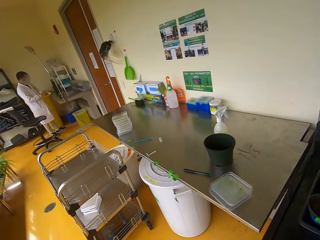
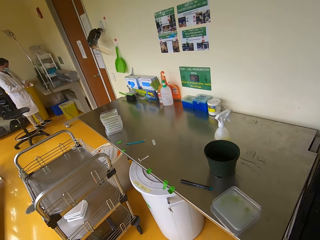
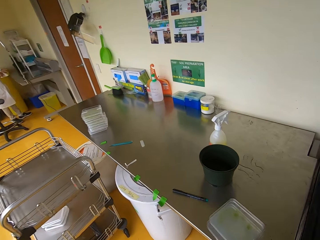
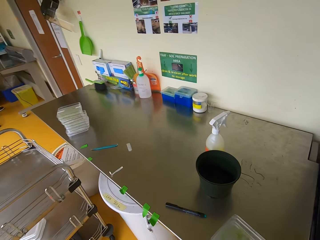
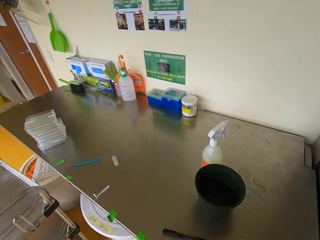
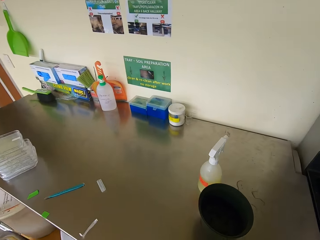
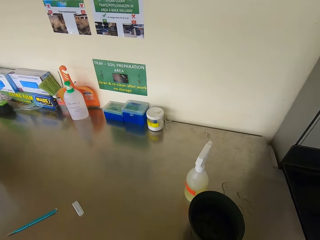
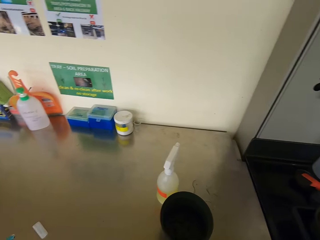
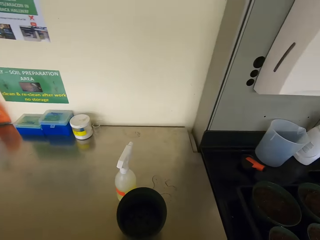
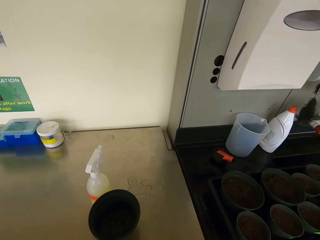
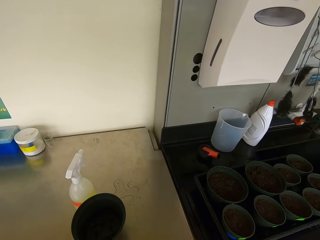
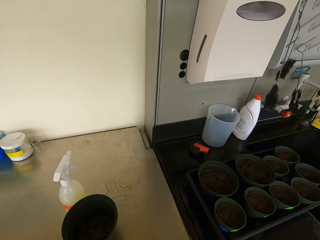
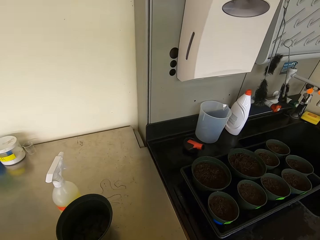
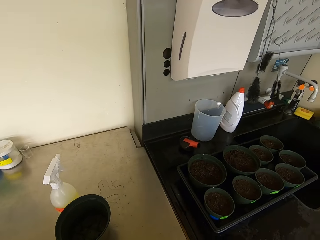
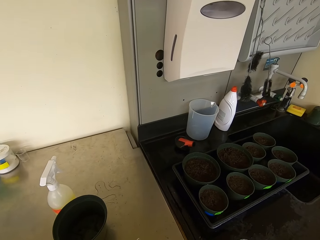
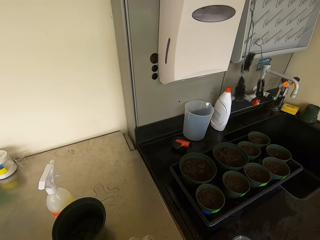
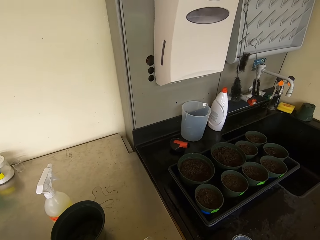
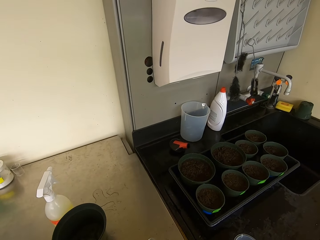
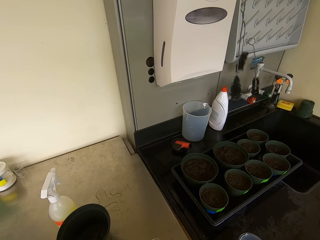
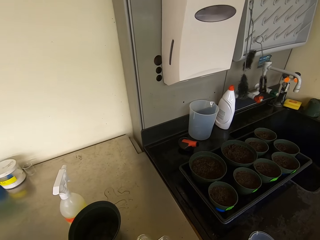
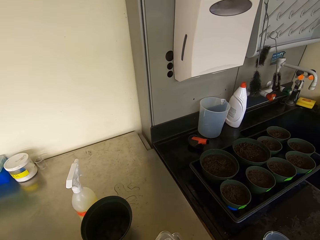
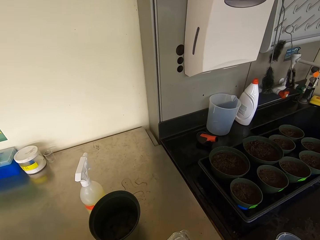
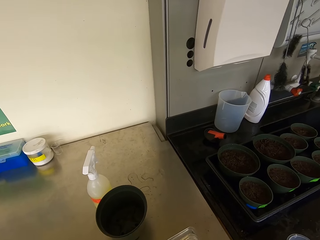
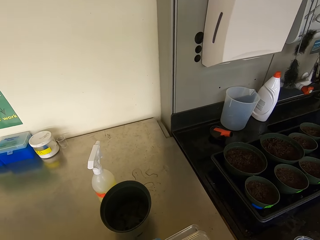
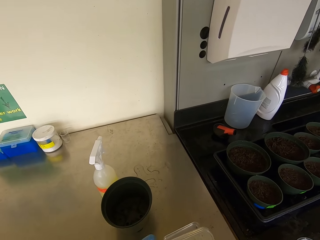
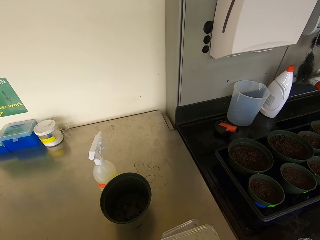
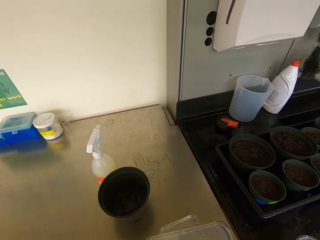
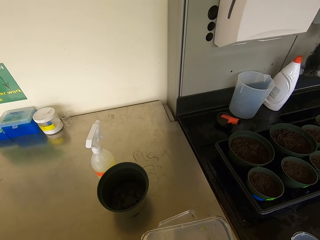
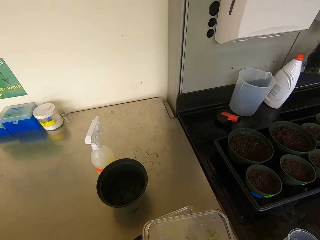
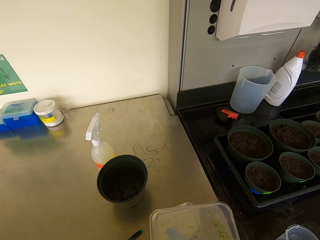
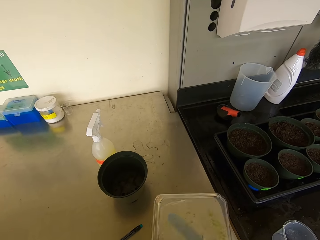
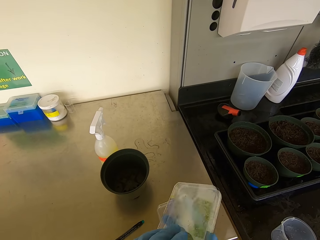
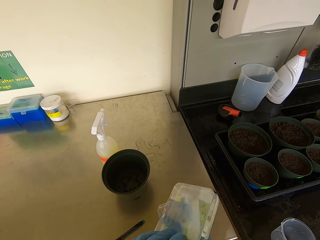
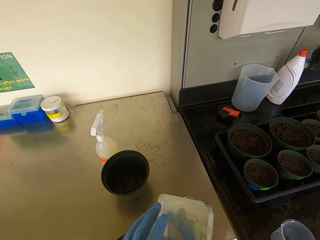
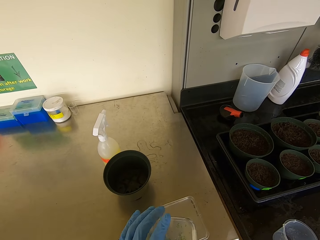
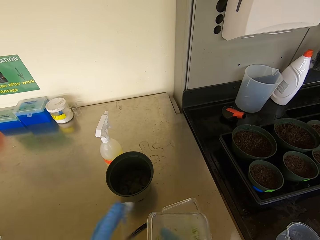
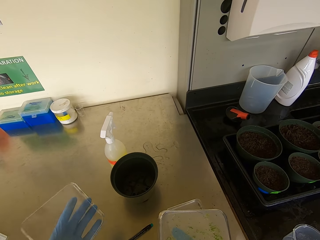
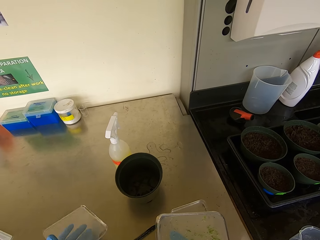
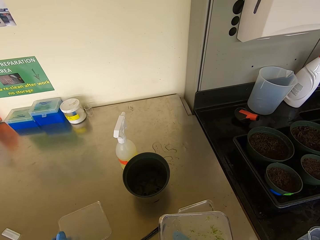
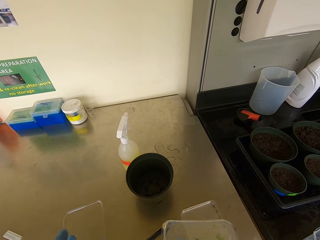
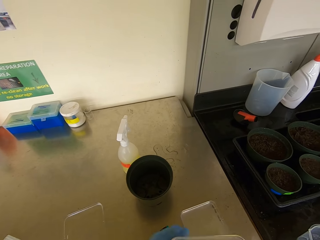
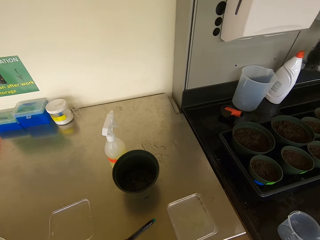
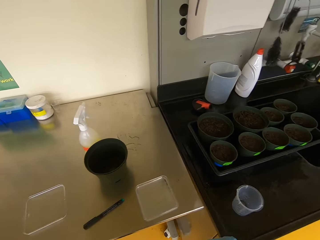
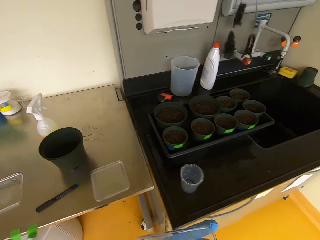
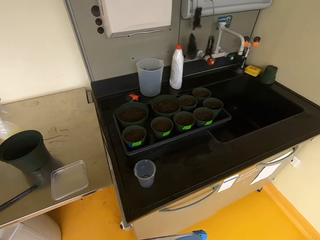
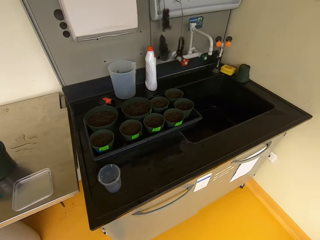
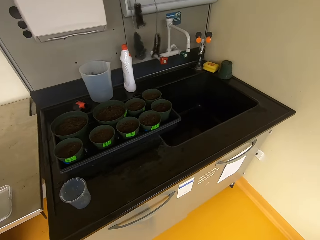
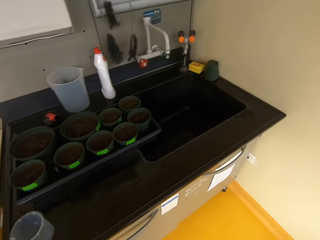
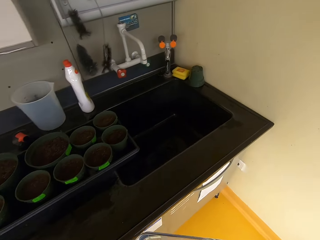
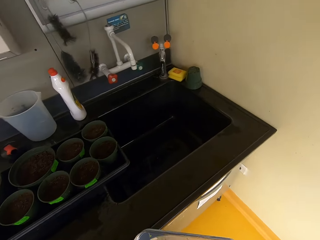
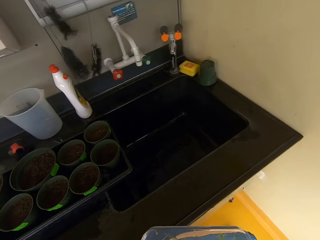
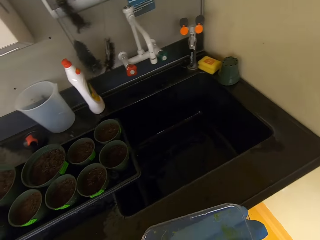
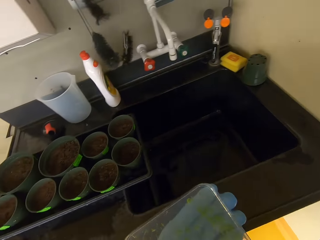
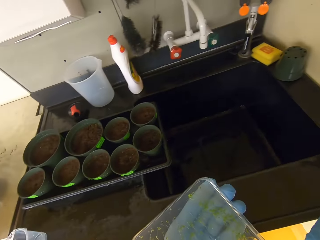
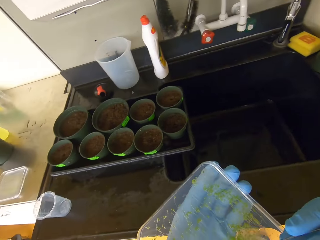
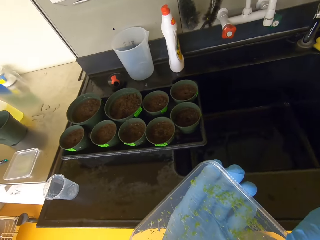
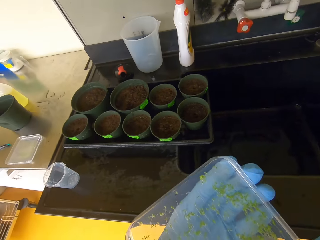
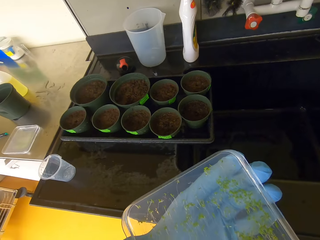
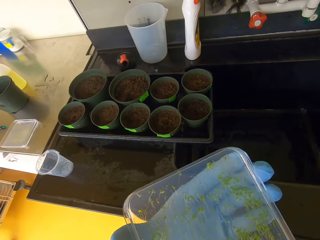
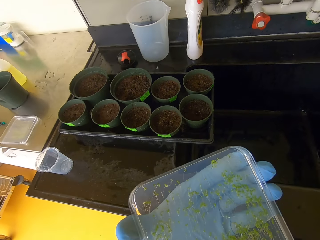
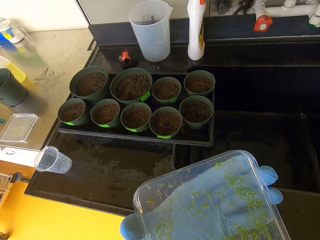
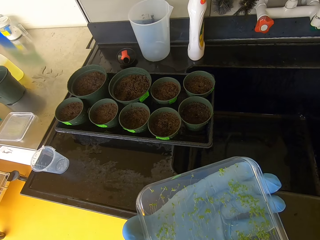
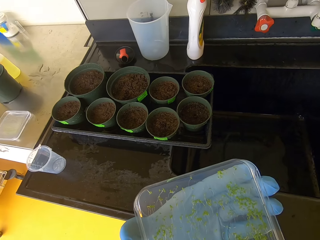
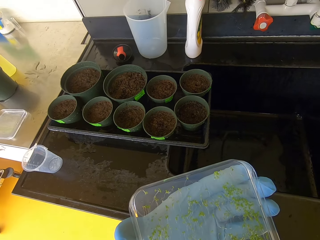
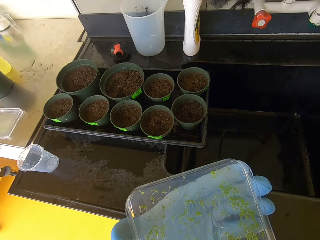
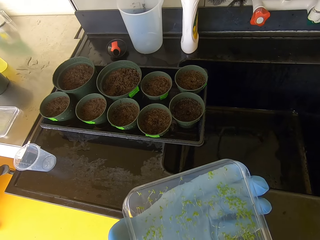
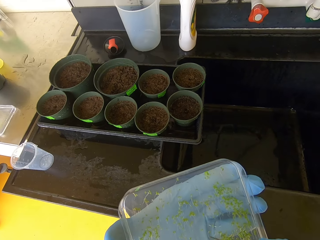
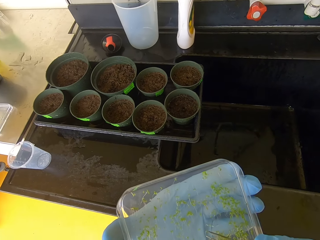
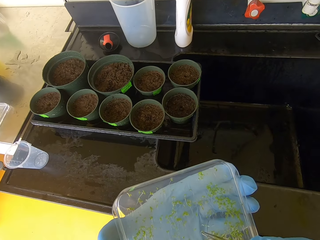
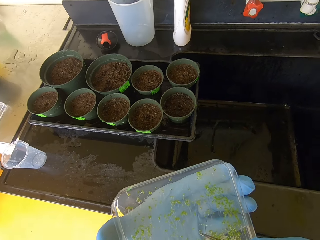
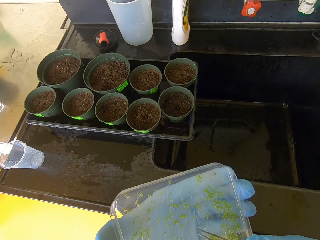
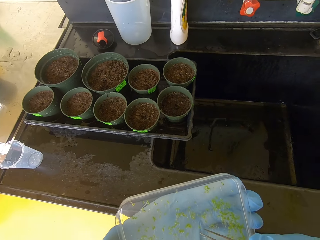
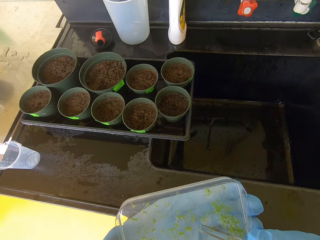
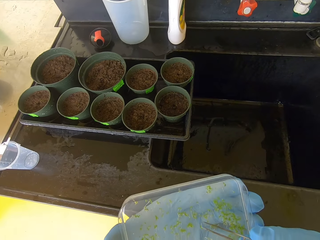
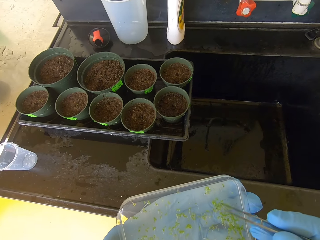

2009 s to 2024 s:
The camera wearer picks up a seedling container or case. They put the case down. They walk around. They lift.

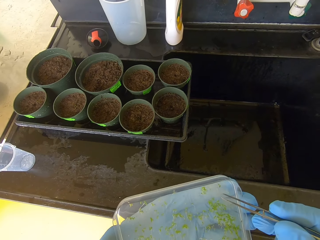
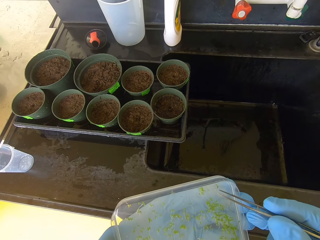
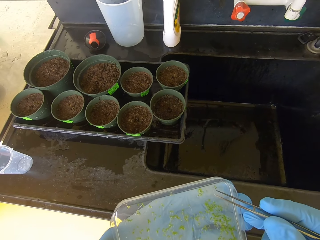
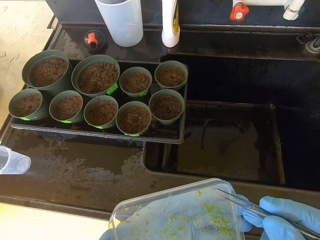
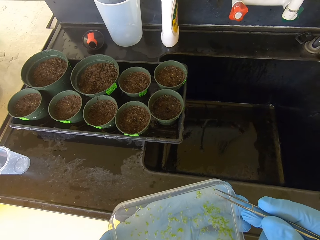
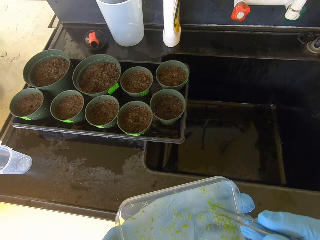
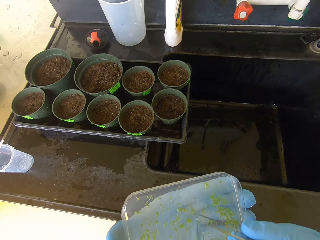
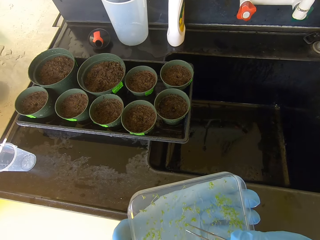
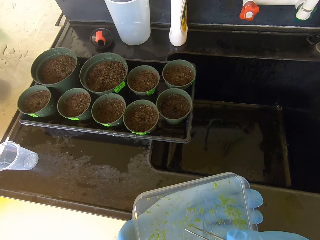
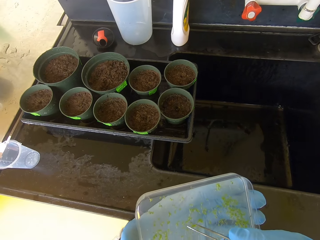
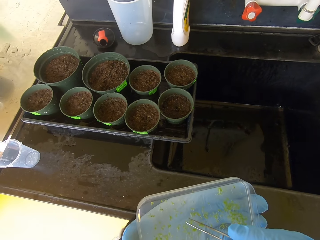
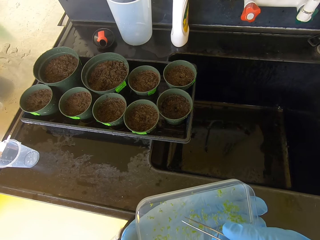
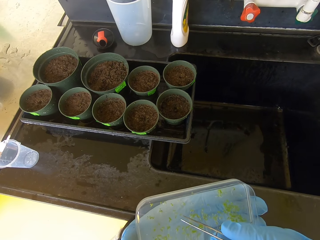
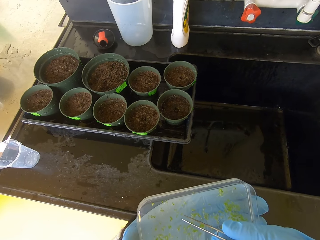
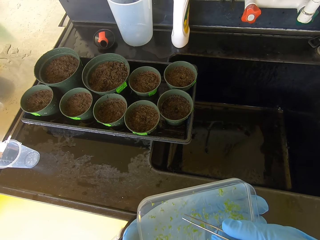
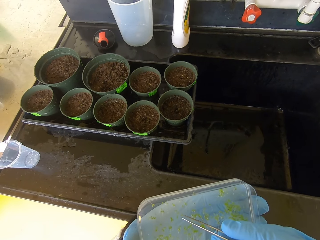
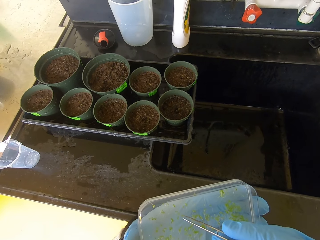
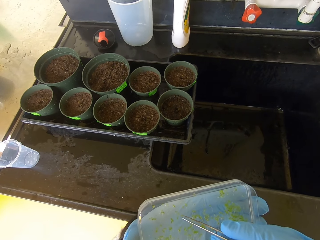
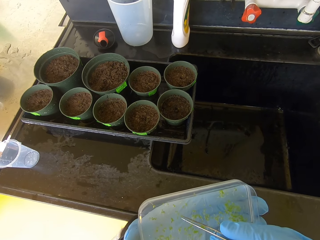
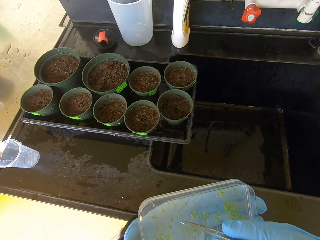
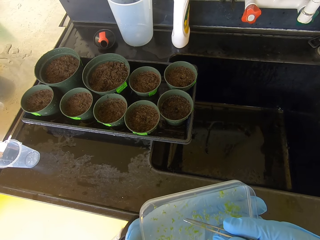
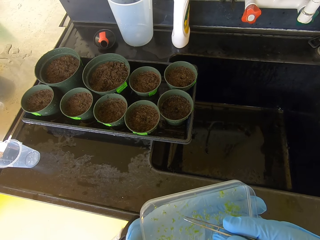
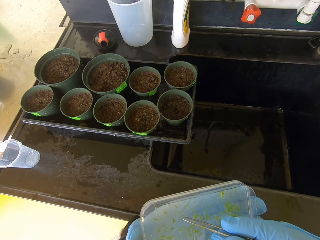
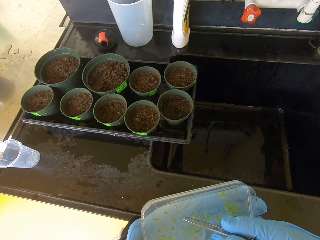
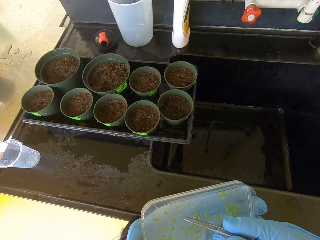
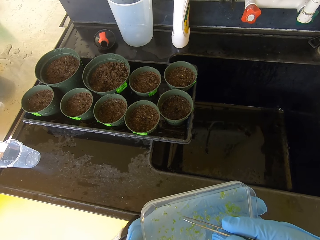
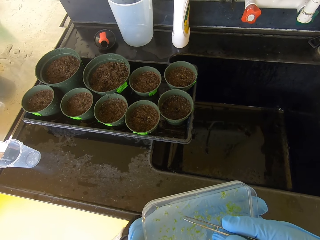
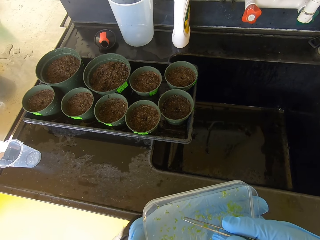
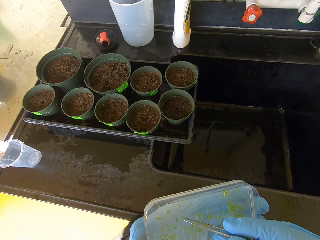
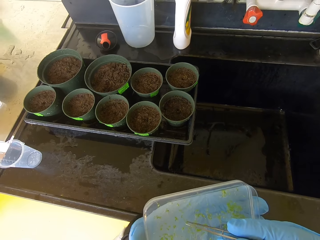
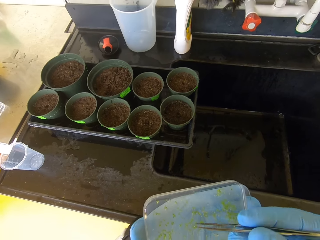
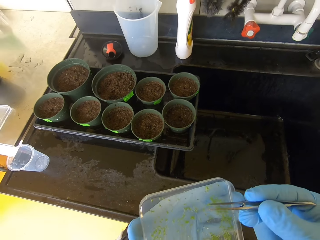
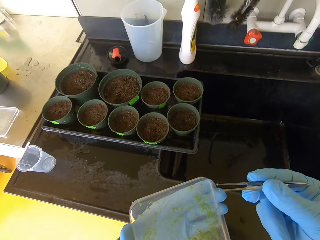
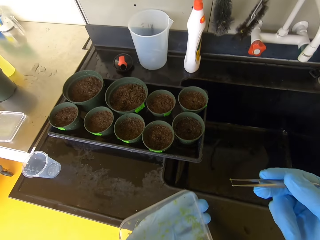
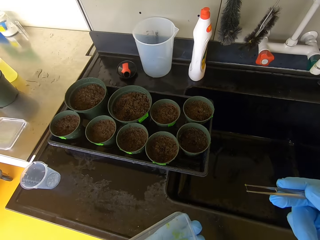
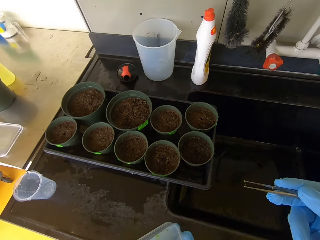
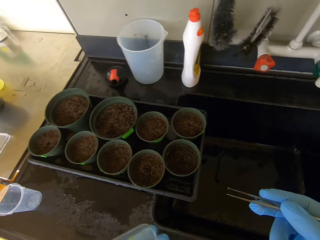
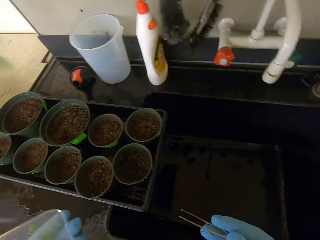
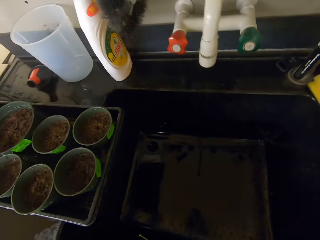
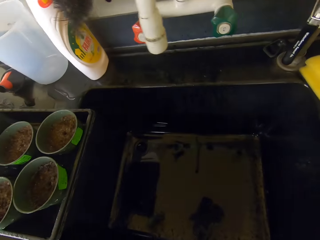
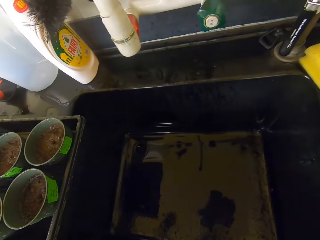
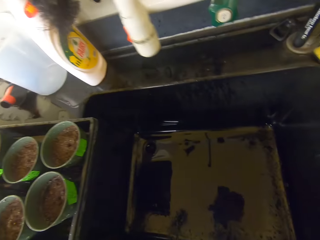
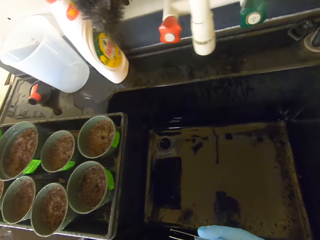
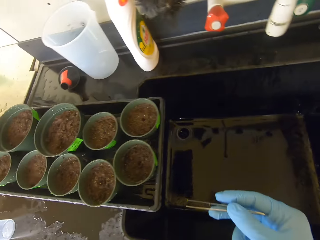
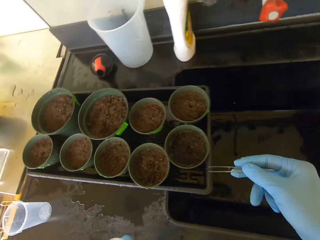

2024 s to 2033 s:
The camera wearer picks up a seedling. They tong the seedling.
